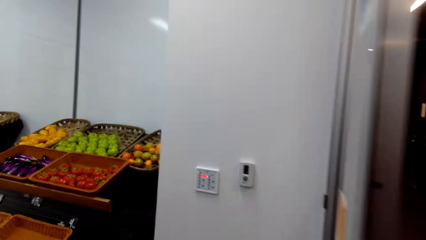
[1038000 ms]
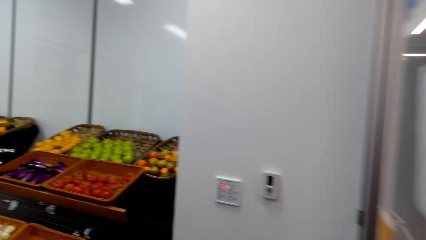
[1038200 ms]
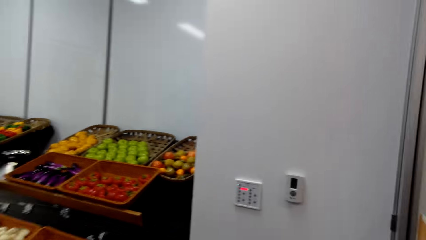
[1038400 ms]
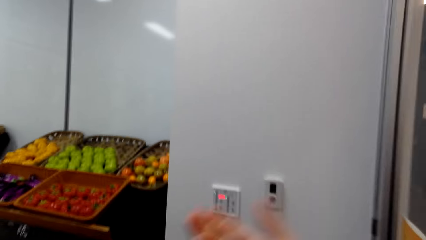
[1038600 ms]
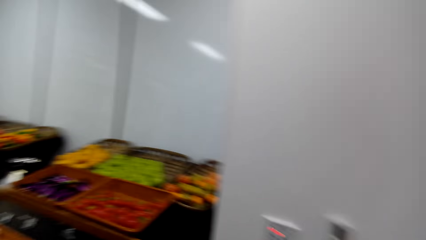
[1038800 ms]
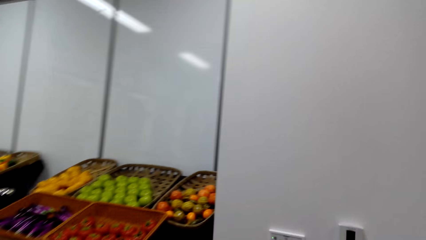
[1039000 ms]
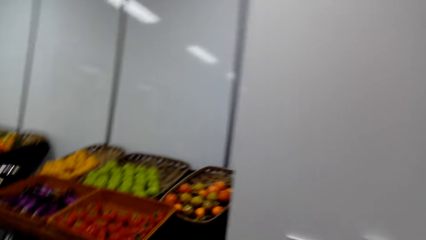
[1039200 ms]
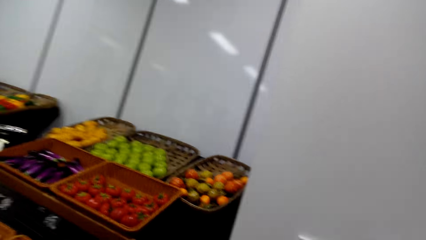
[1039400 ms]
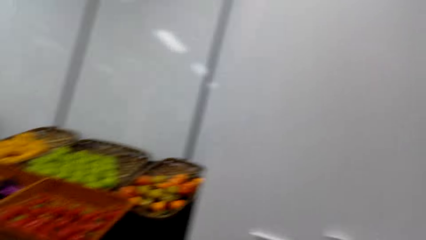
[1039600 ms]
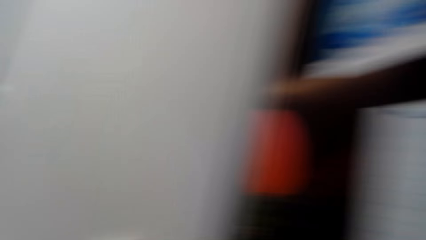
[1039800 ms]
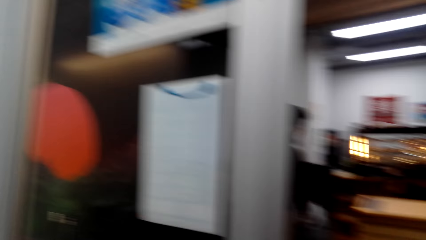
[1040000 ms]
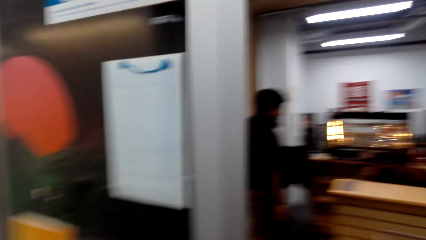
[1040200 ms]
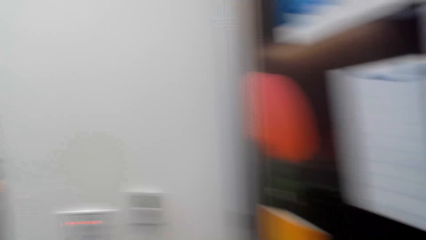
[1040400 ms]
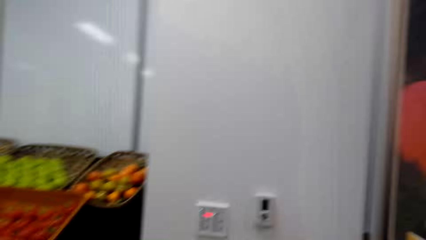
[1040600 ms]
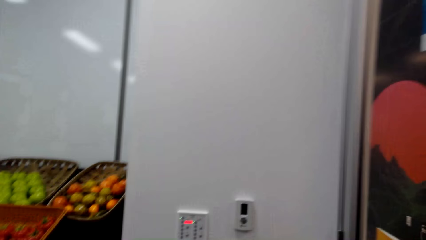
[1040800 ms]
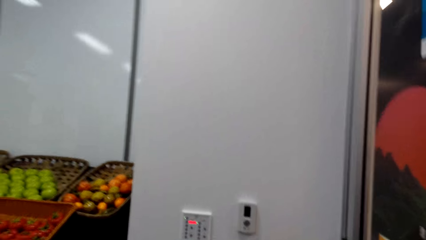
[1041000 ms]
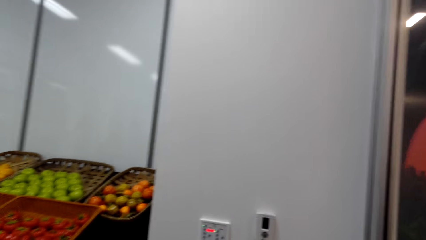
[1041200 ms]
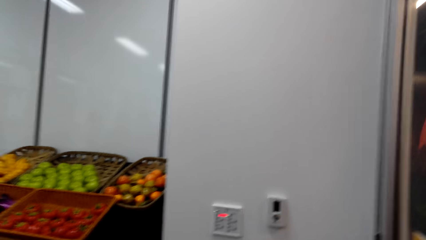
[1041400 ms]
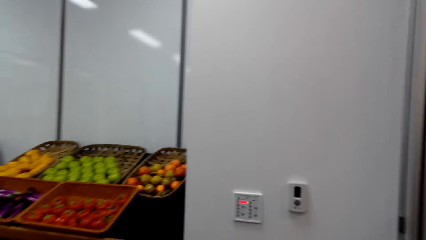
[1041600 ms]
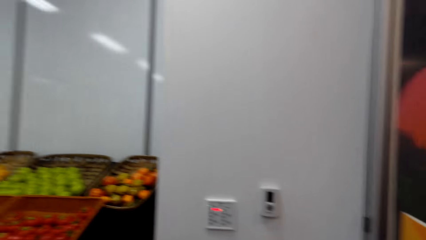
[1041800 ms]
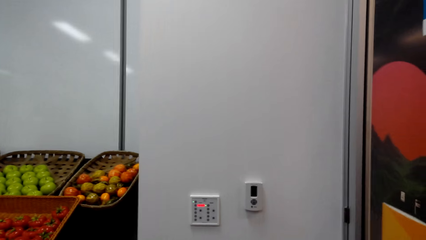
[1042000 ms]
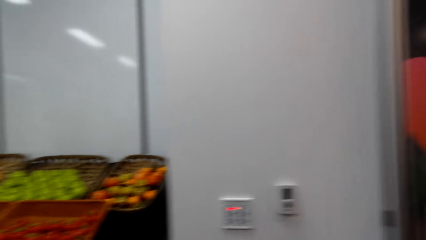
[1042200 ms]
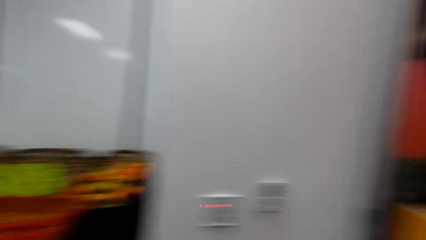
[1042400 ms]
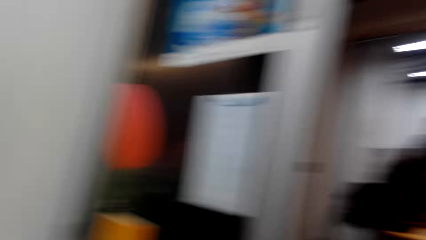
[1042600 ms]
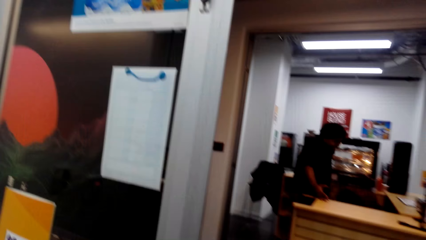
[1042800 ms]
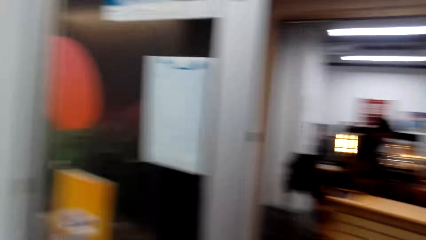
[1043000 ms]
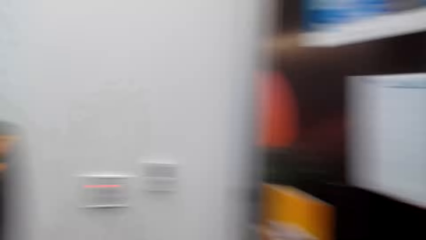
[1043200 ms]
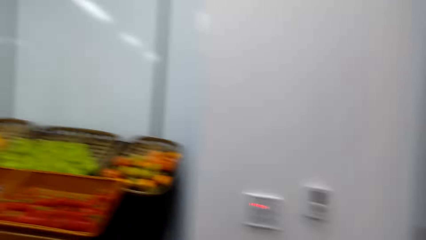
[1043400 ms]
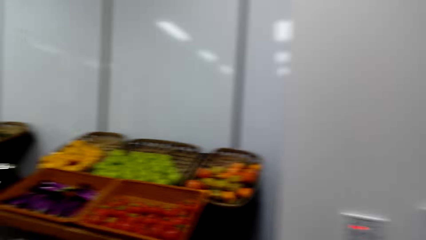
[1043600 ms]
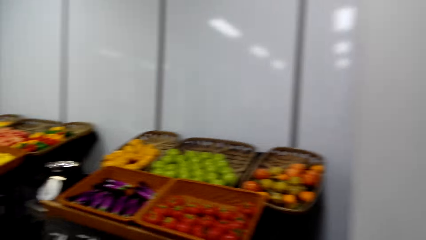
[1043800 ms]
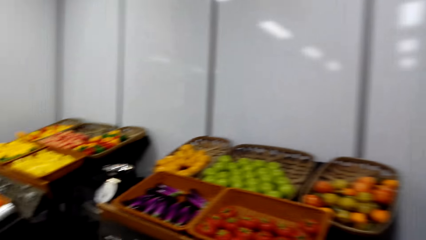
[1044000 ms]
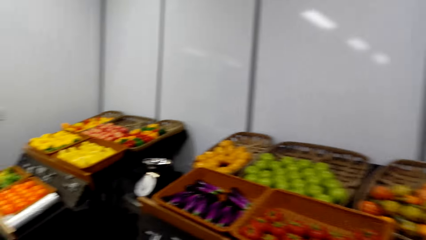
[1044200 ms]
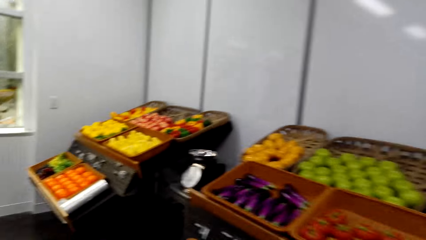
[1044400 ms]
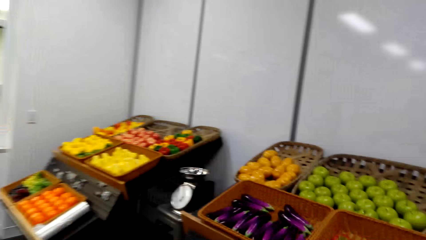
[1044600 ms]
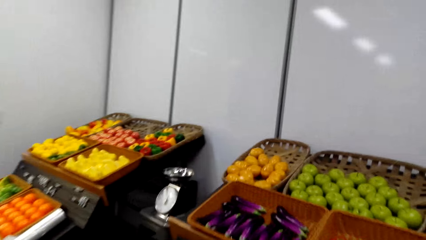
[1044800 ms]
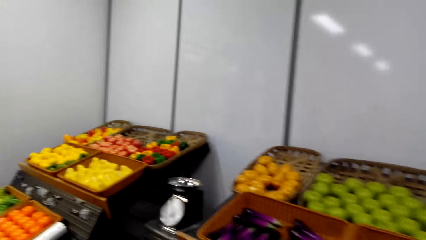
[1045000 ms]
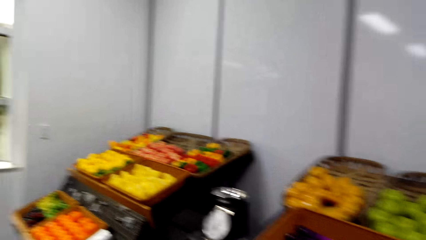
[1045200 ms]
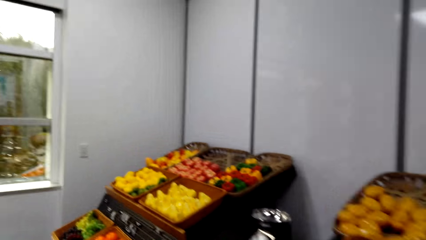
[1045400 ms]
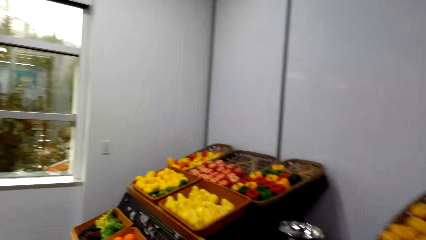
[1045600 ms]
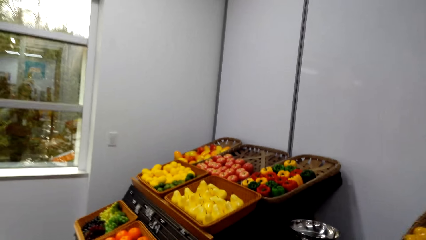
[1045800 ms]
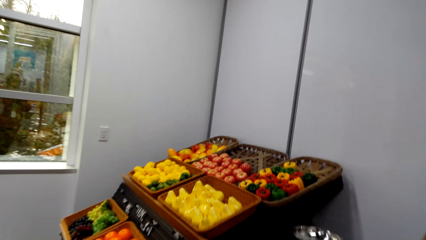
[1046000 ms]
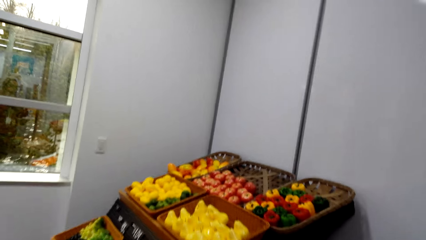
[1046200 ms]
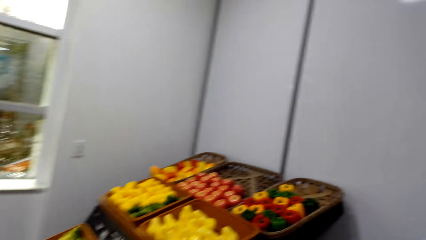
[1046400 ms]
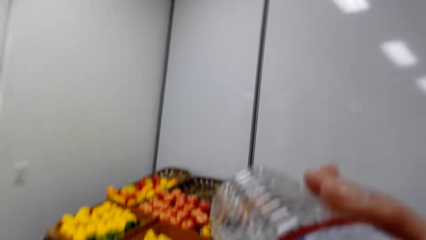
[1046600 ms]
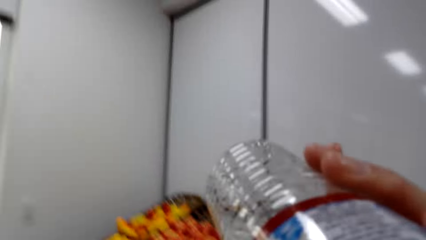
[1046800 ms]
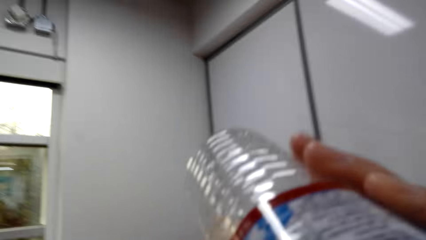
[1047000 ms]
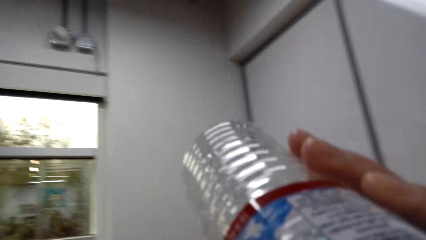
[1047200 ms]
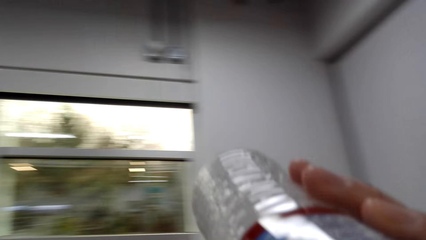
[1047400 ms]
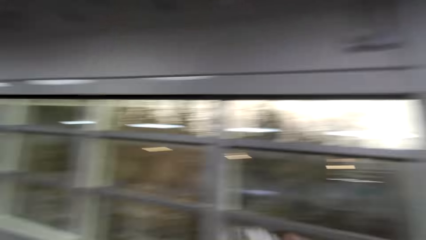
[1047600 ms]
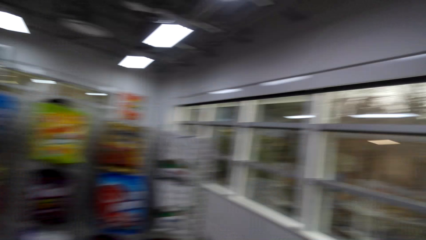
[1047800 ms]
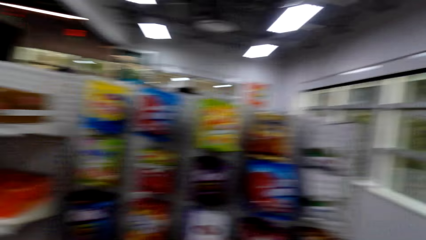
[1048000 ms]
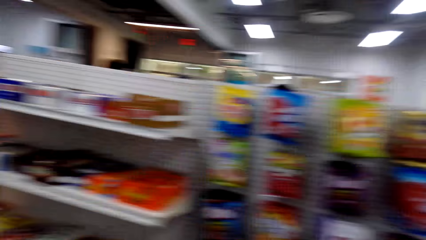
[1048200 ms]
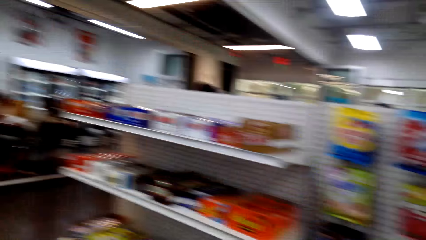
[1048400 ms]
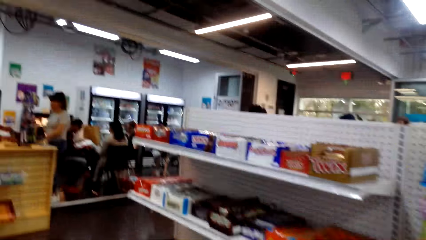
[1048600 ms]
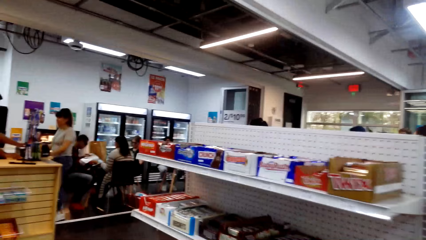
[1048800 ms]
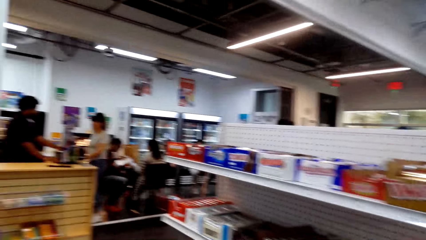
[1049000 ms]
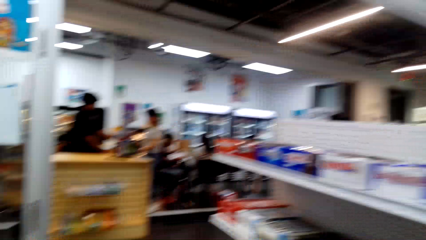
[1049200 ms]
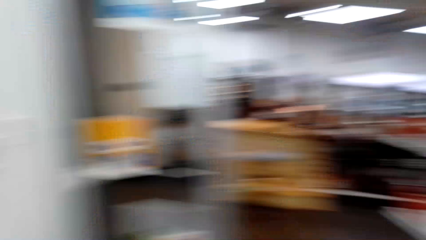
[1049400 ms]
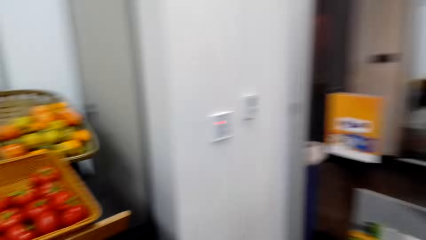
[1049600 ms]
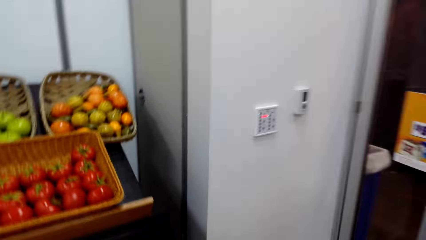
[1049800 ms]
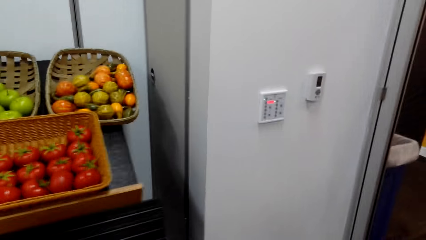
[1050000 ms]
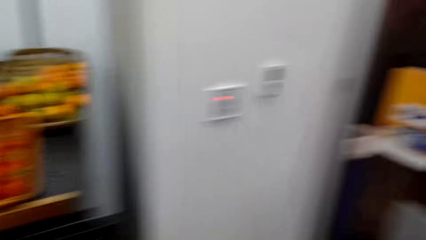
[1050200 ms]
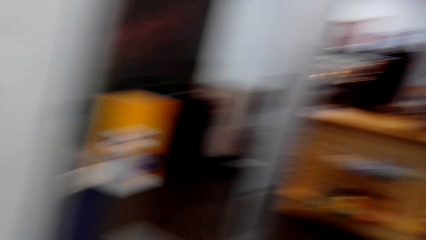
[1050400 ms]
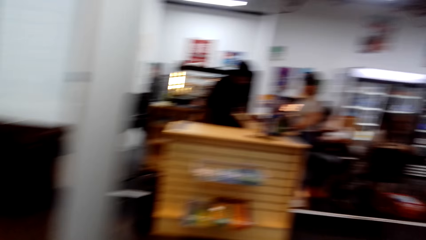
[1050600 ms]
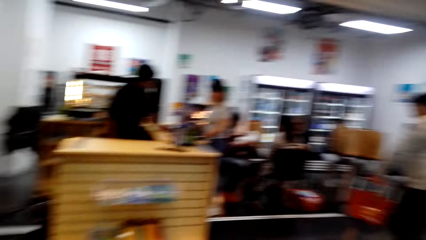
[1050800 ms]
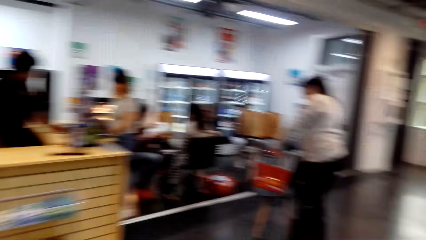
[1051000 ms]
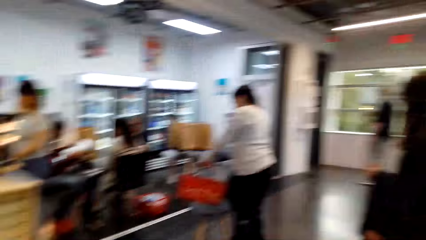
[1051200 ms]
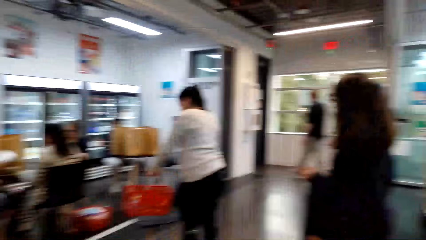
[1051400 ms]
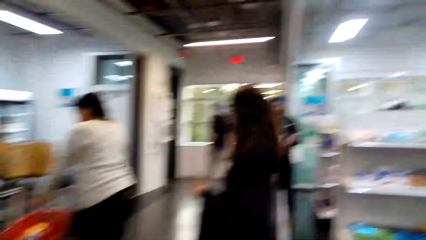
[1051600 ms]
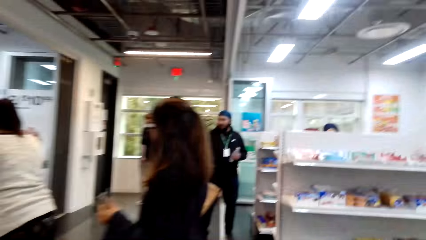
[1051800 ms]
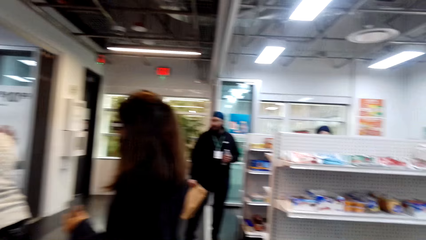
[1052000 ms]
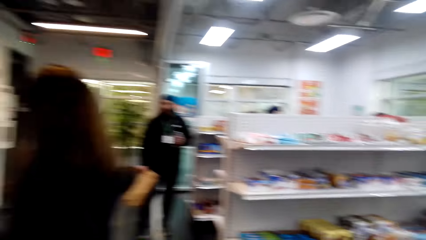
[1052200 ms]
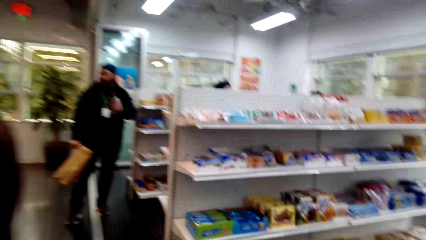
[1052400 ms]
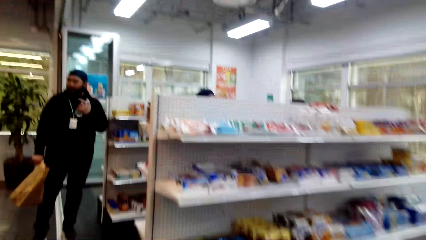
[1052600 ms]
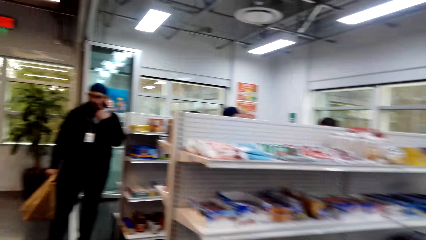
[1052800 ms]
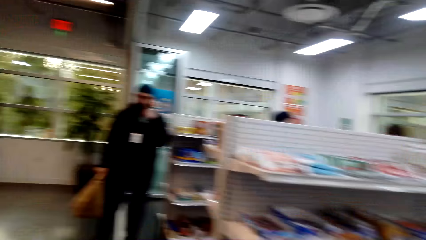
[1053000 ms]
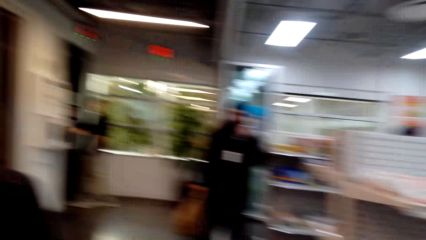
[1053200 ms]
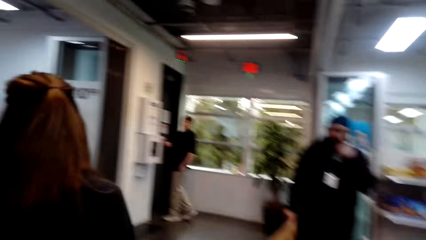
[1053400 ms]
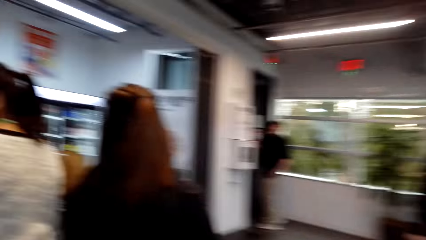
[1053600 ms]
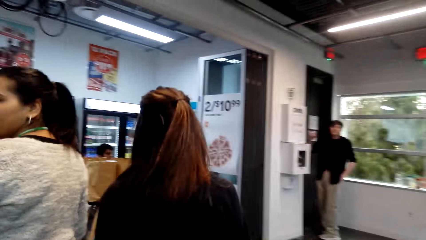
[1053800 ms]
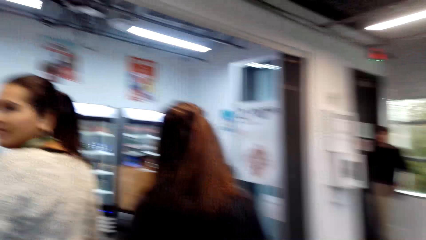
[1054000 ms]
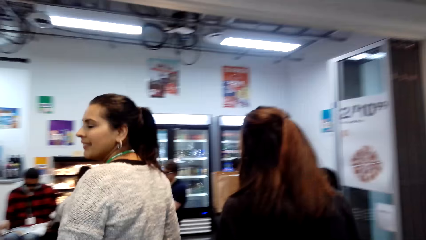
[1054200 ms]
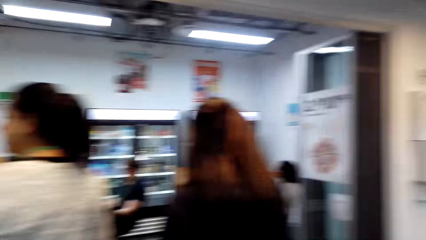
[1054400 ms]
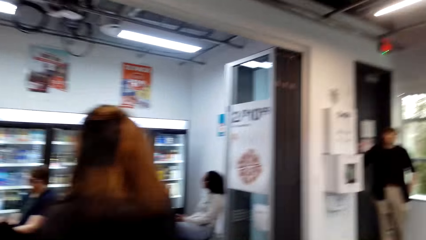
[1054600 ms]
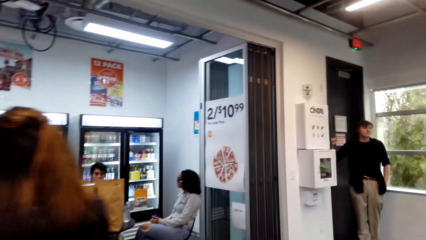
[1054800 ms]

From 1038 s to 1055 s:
The camera wearer looks at the groceries. They laugh. They walk towards the groceries. They drink water. They walk in the supermarket.
